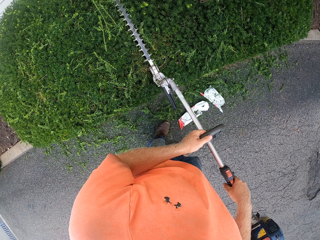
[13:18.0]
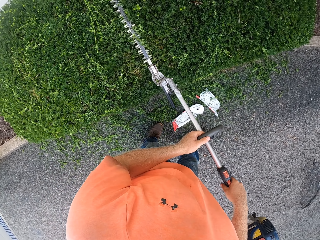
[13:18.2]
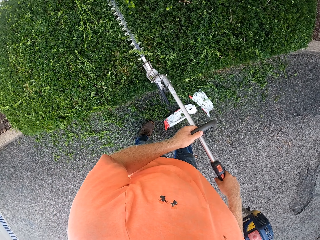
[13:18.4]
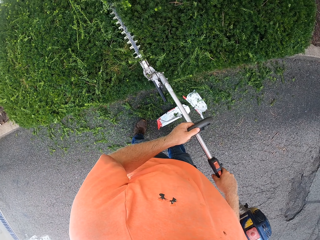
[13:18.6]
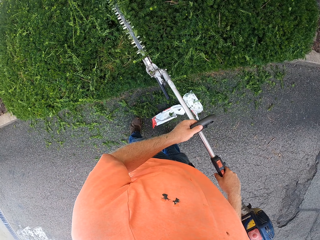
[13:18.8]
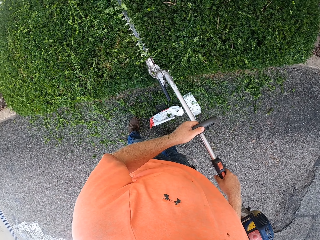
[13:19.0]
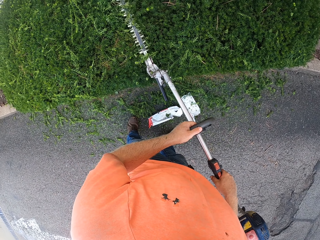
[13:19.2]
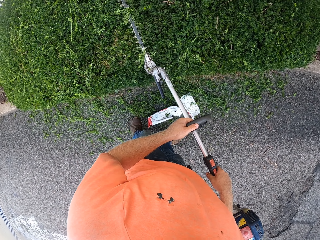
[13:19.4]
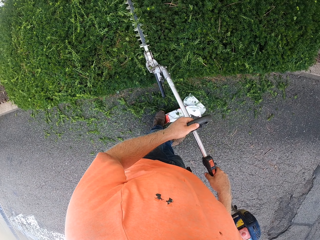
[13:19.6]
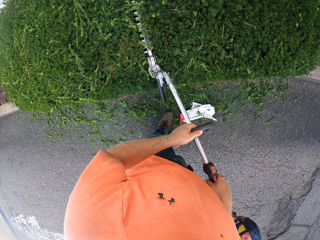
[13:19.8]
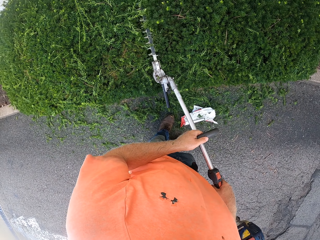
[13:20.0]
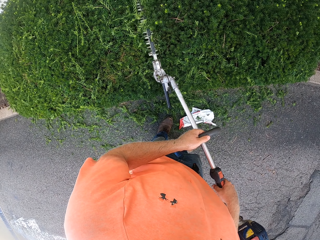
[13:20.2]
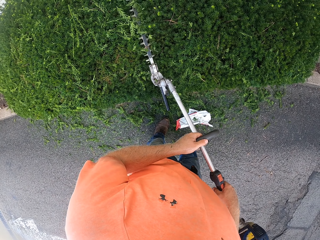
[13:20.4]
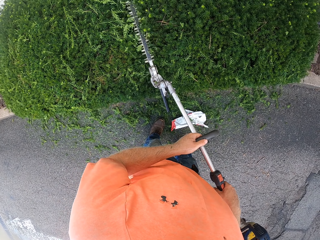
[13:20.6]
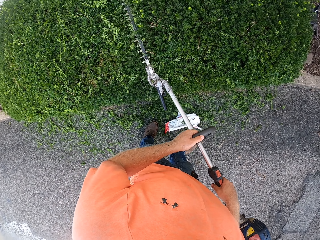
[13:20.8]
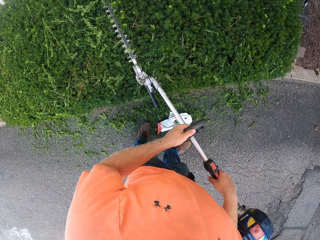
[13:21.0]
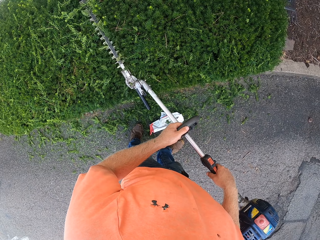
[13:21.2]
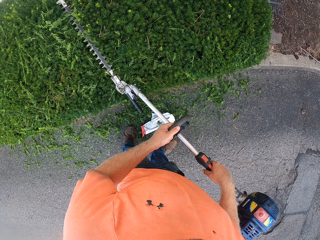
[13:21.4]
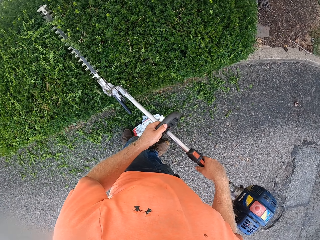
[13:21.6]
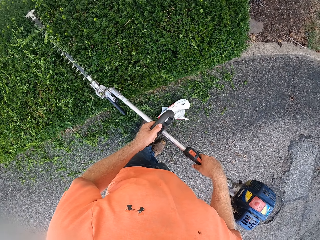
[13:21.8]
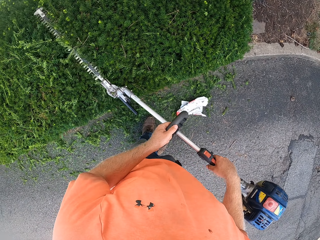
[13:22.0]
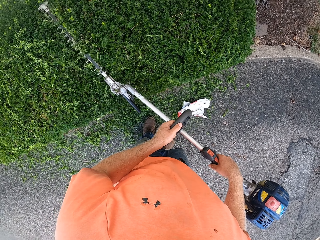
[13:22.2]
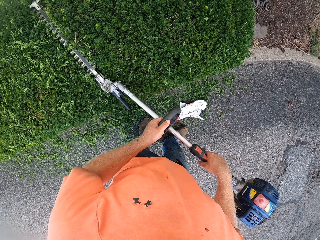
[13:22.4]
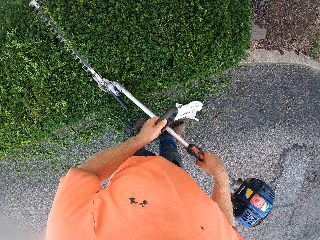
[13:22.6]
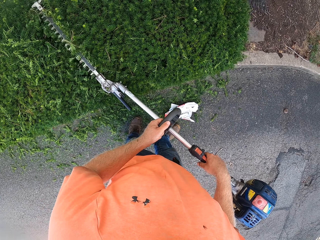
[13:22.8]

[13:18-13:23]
The camera wearer trims a hedge with a hedge trimmer.

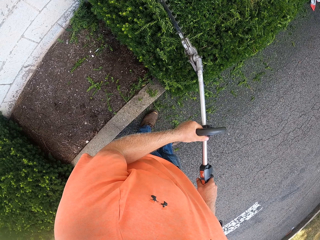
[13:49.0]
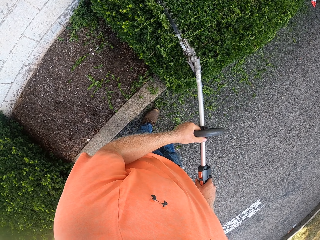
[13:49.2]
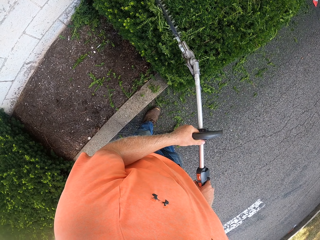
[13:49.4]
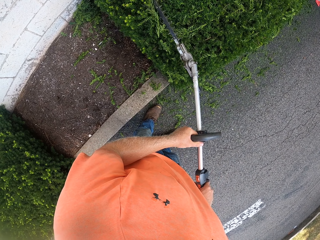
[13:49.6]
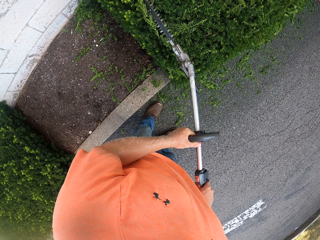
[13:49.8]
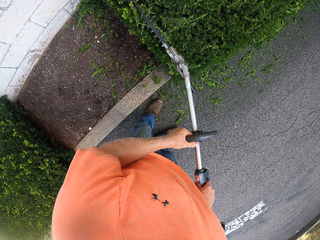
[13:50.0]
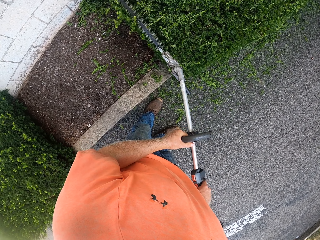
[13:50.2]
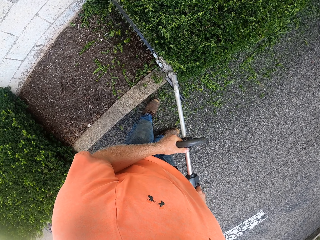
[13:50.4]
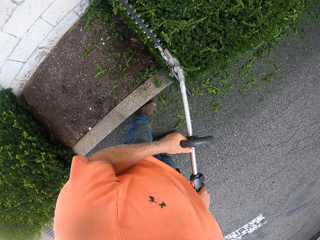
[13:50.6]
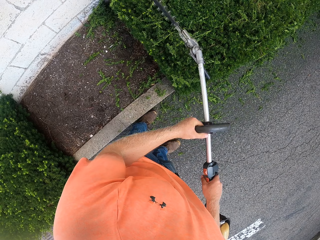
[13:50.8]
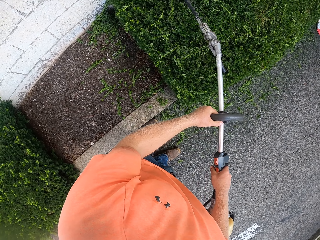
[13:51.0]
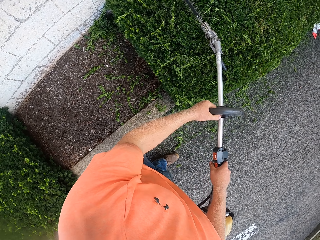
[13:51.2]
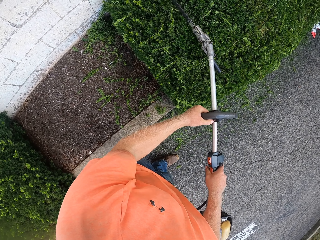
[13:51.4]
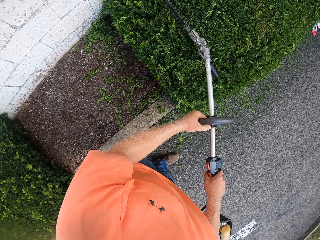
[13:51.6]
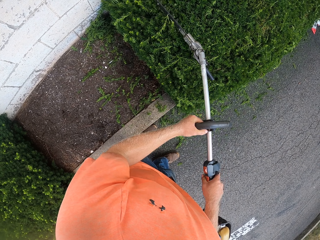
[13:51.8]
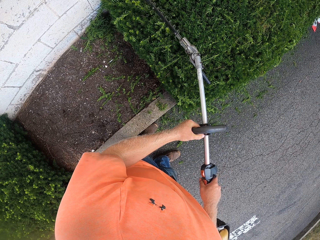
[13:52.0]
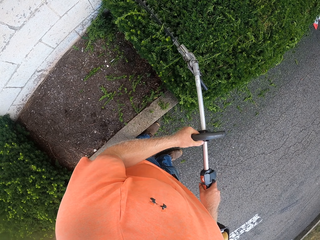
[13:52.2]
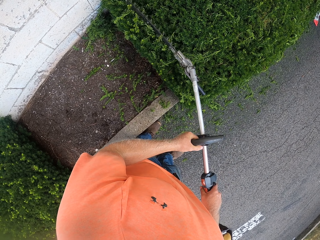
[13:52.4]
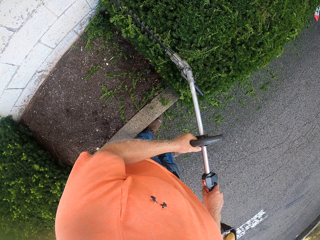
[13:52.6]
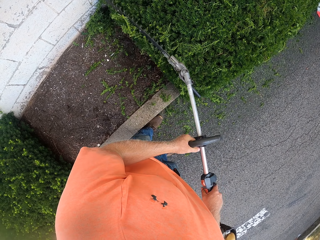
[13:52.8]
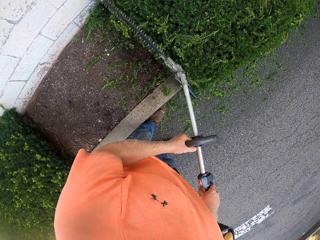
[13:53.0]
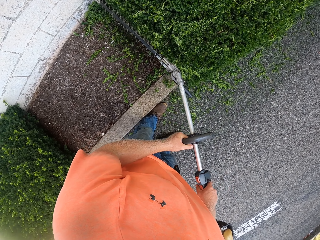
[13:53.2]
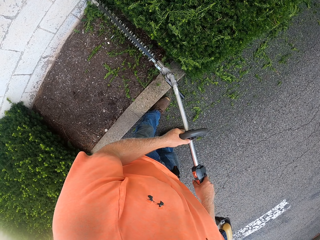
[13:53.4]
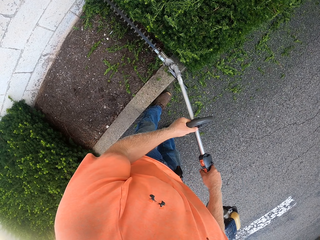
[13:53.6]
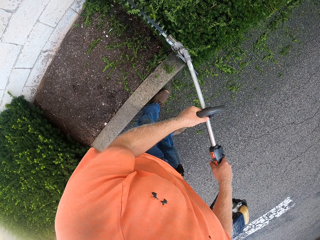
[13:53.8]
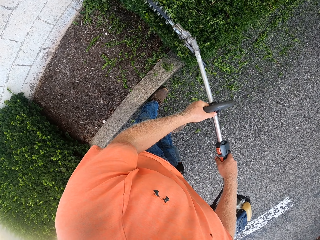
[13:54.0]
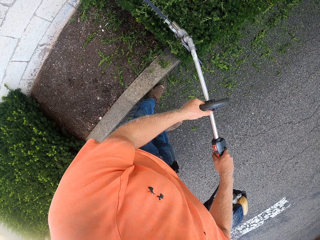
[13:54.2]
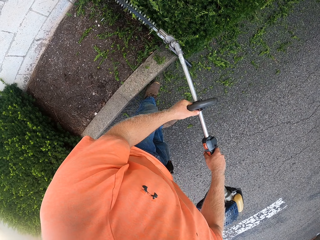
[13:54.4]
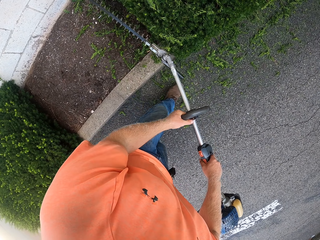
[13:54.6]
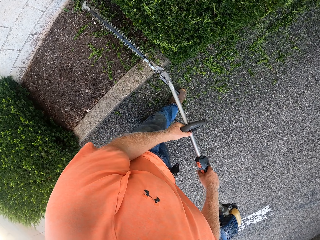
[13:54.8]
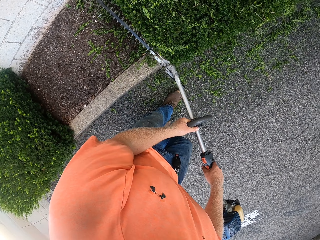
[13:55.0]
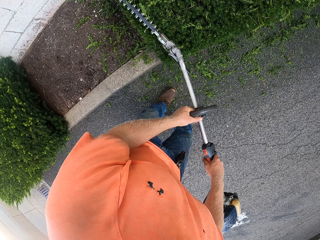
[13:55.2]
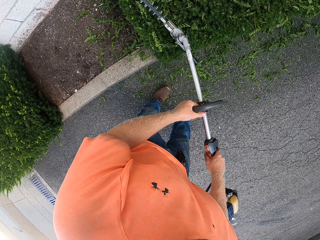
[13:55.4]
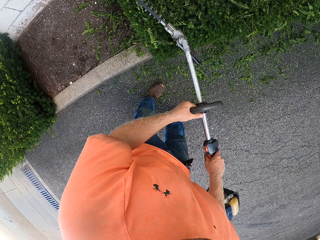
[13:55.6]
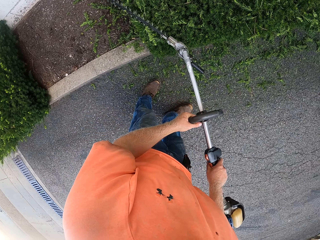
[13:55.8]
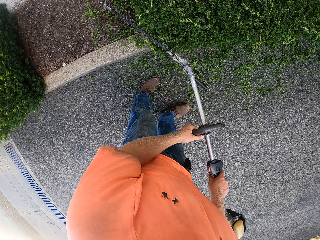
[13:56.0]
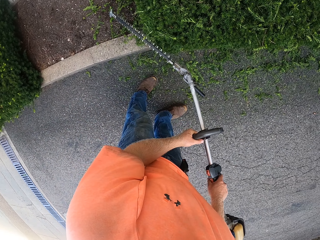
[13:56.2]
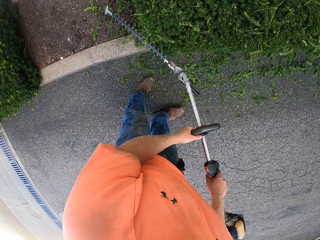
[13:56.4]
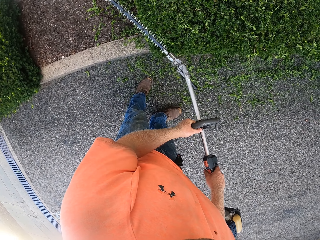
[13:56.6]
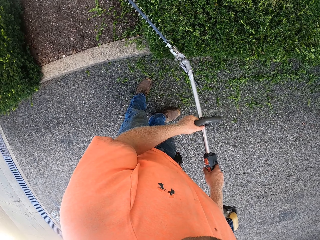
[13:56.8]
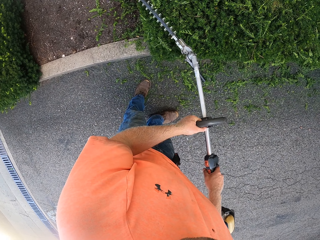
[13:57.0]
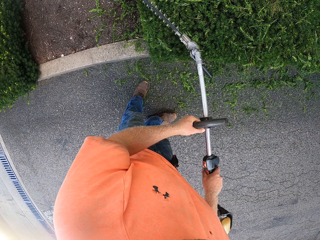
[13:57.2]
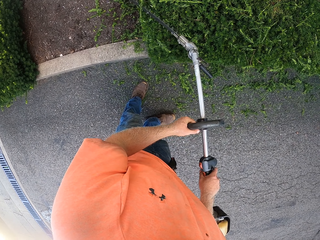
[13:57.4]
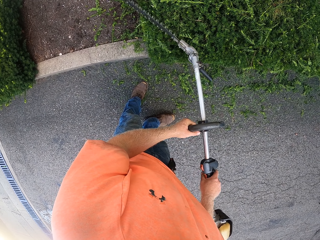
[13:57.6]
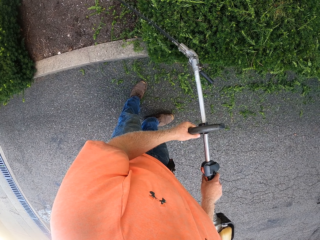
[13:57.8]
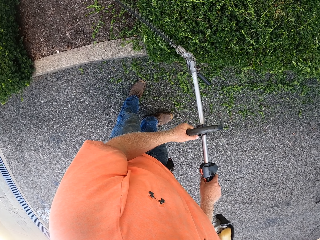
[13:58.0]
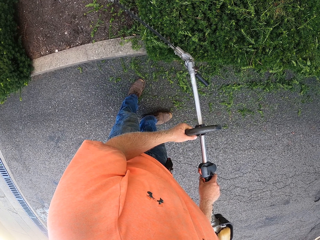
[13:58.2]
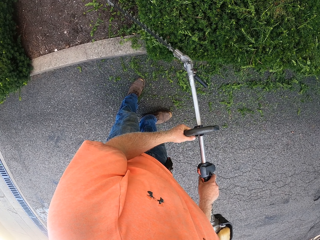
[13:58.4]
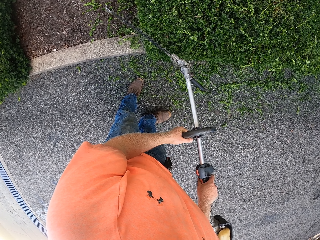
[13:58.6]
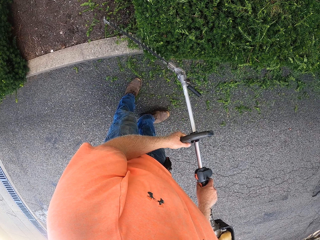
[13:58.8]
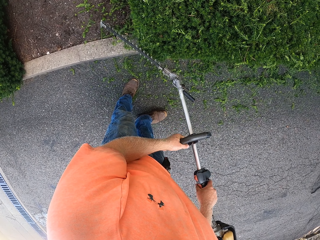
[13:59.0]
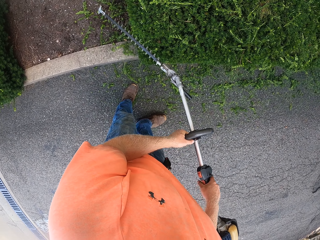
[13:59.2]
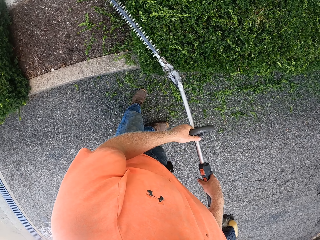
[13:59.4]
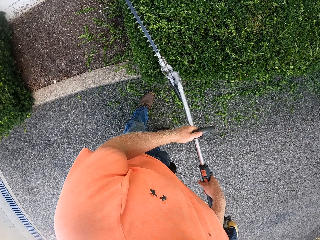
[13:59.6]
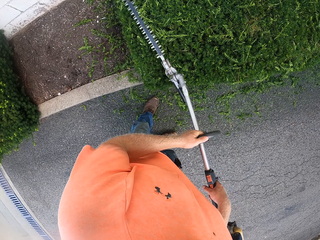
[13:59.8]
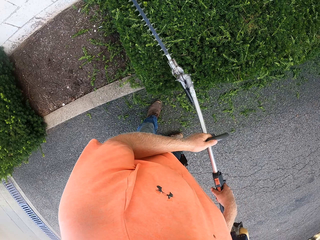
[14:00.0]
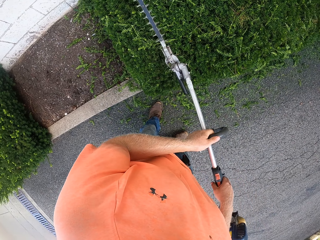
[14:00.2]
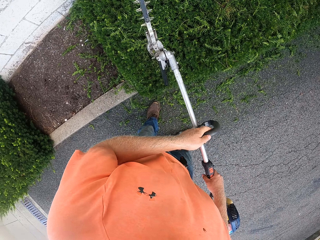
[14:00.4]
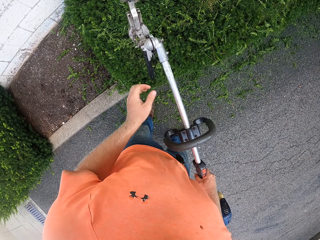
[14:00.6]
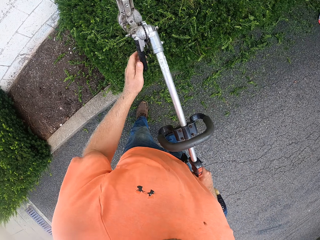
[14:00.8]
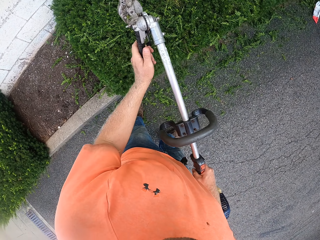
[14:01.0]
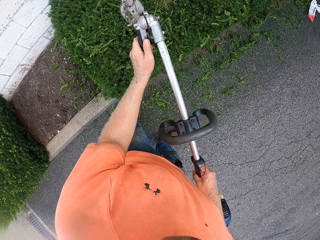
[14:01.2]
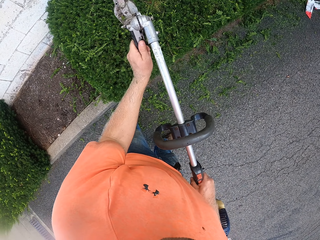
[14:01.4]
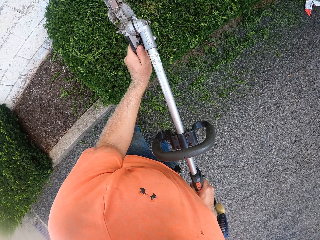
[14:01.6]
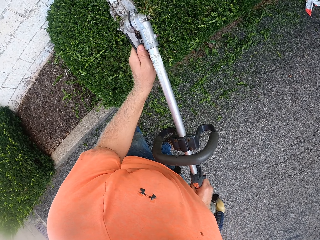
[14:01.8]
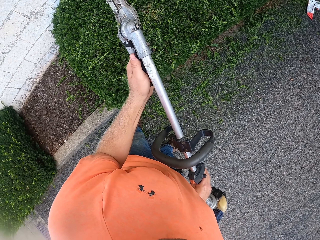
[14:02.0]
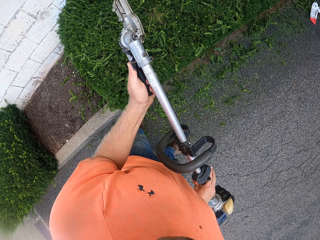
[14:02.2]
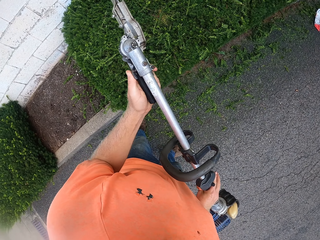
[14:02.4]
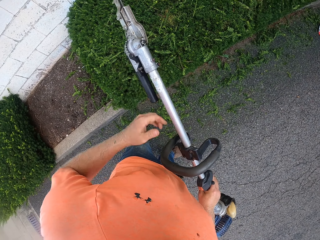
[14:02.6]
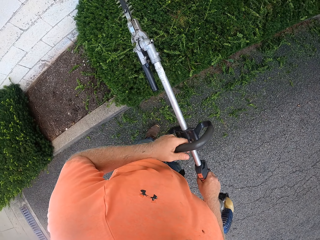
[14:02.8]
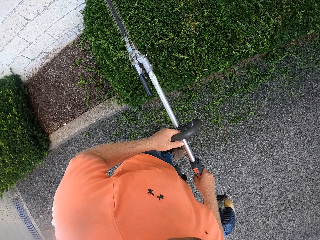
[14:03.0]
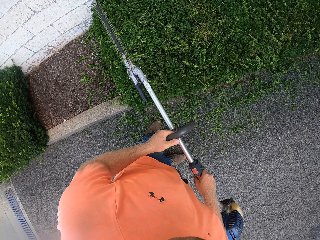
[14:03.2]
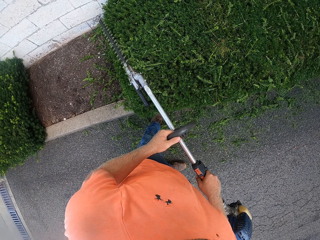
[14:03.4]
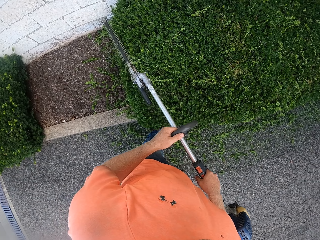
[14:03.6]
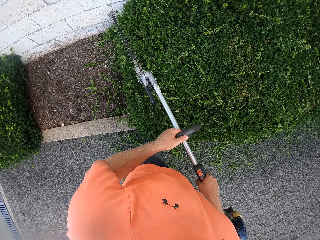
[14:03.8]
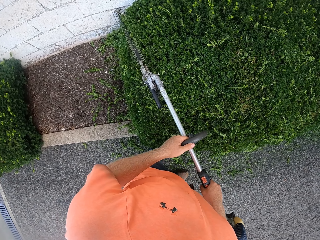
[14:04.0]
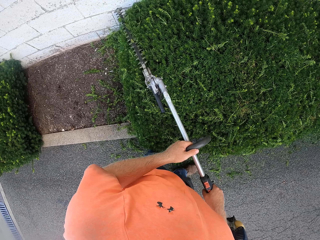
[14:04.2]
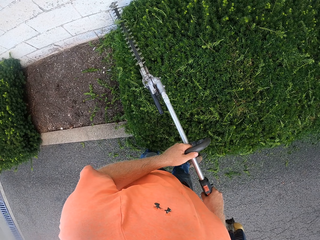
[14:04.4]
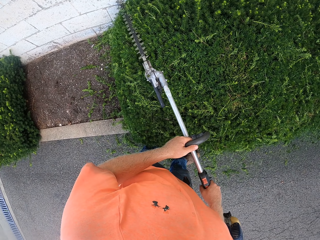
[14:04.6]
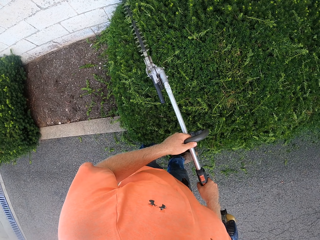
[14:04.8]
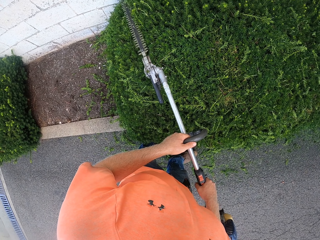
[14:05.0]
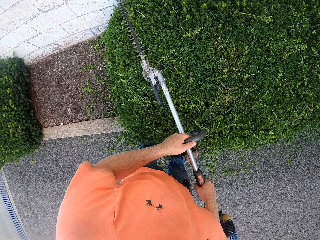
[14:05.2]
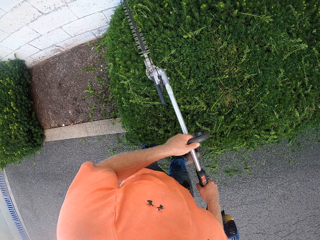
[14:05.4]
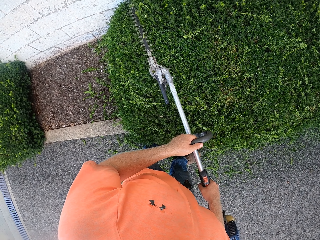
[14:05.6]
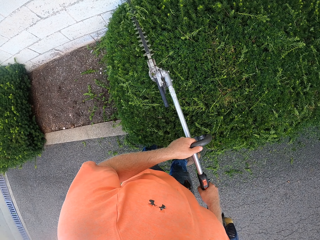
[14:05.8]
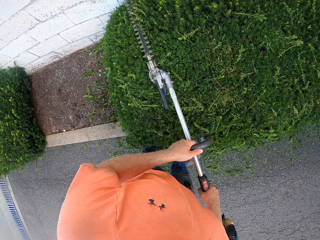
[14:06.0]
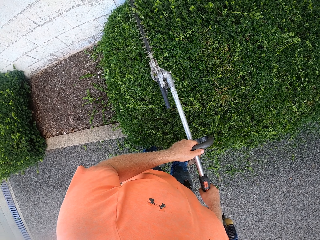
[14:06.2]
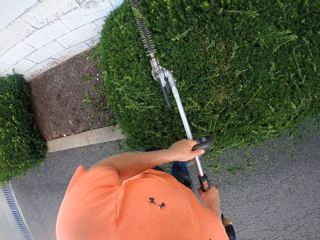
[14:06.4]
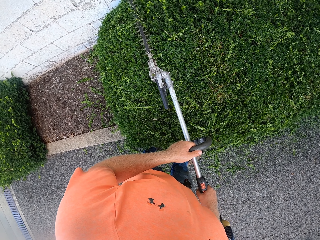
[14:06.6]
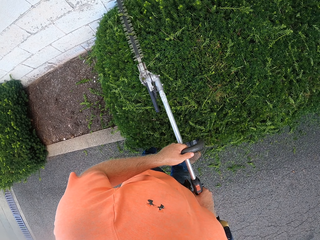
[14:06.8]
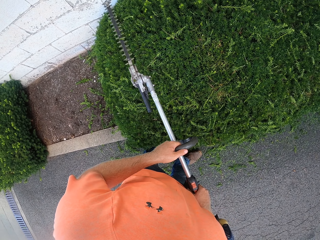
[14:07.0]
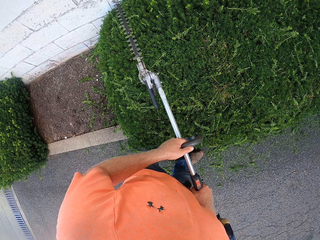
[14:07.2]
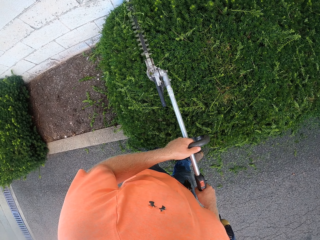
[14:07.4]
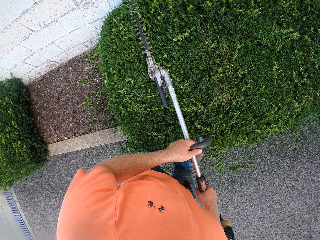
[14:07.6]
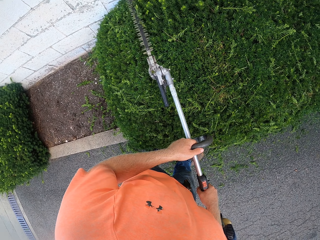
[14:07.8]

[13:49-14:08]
The camera wearer prunes the edge of the plants. He adjusts the hedge trimmer or blade with his left hand. He trims the flower with the hedge trimmer in his hands.
